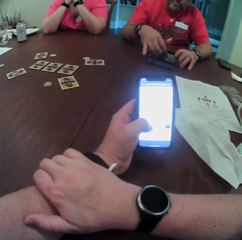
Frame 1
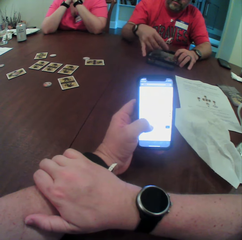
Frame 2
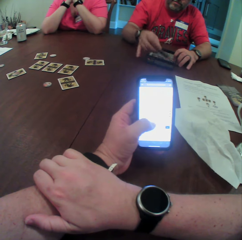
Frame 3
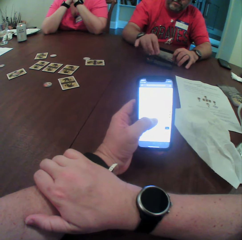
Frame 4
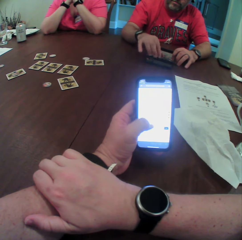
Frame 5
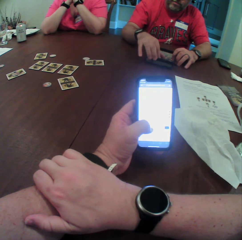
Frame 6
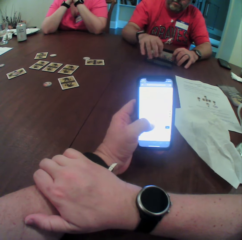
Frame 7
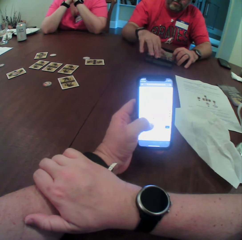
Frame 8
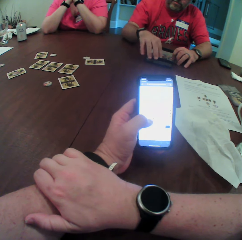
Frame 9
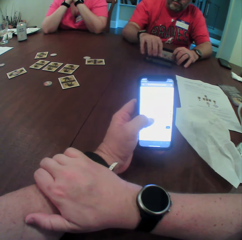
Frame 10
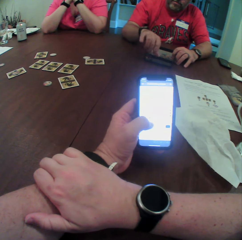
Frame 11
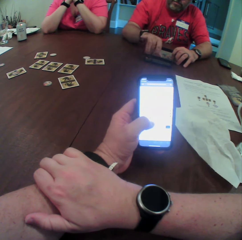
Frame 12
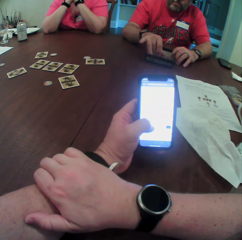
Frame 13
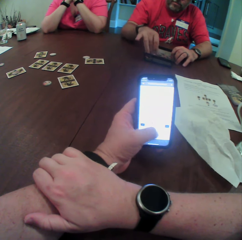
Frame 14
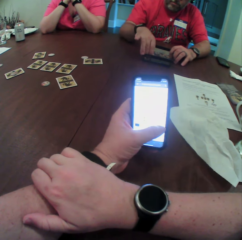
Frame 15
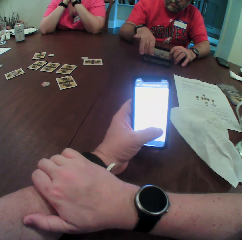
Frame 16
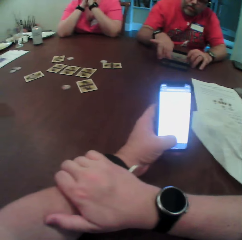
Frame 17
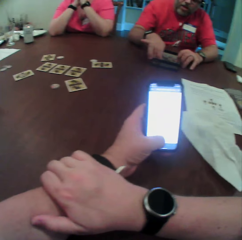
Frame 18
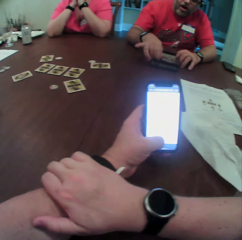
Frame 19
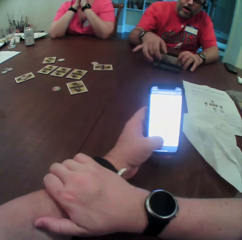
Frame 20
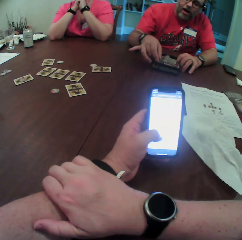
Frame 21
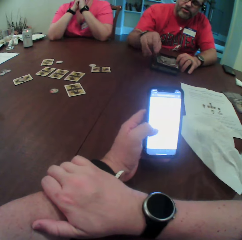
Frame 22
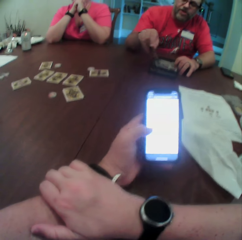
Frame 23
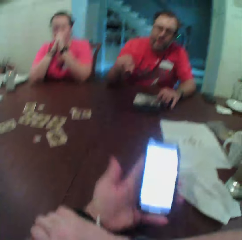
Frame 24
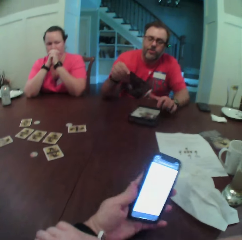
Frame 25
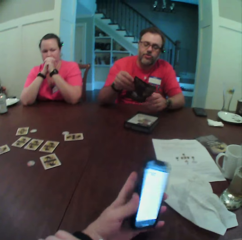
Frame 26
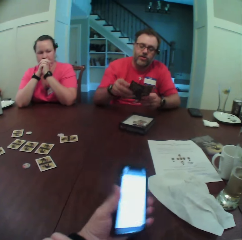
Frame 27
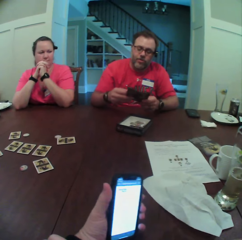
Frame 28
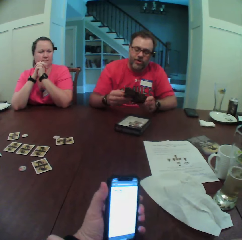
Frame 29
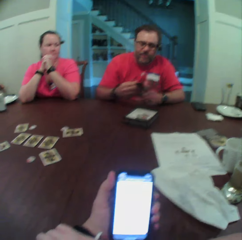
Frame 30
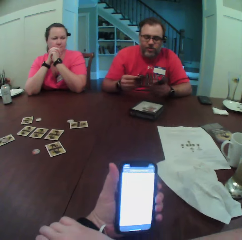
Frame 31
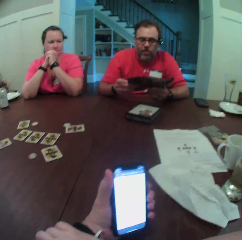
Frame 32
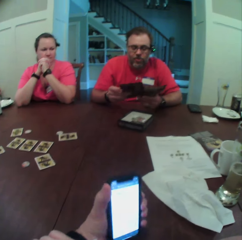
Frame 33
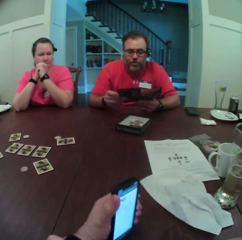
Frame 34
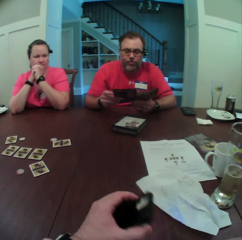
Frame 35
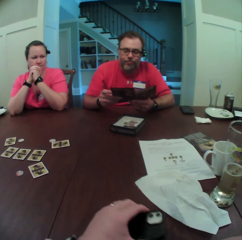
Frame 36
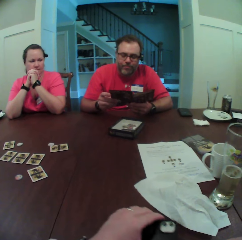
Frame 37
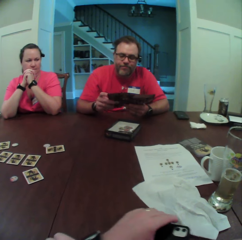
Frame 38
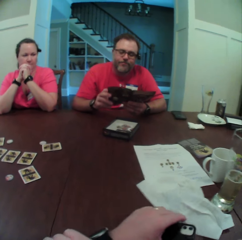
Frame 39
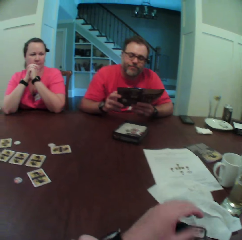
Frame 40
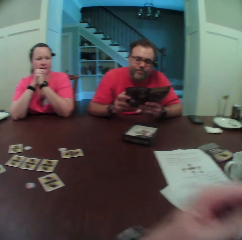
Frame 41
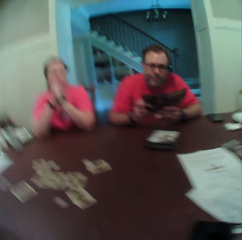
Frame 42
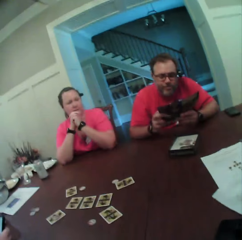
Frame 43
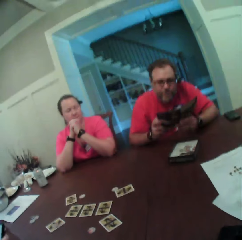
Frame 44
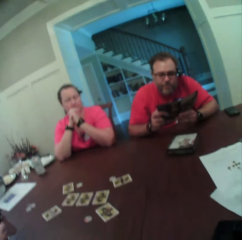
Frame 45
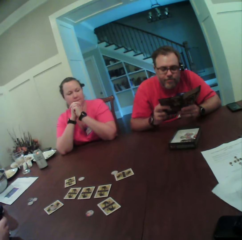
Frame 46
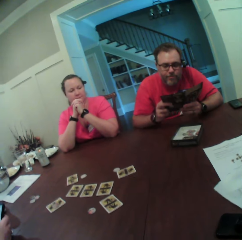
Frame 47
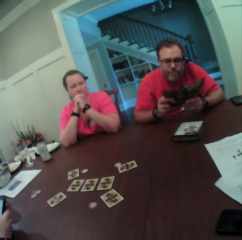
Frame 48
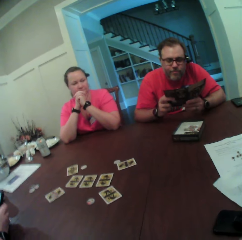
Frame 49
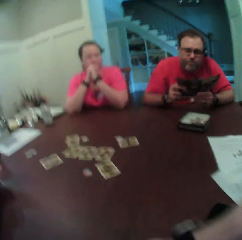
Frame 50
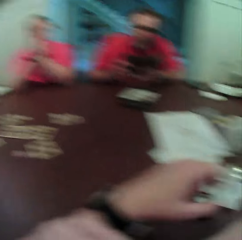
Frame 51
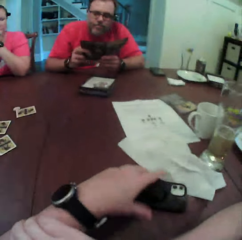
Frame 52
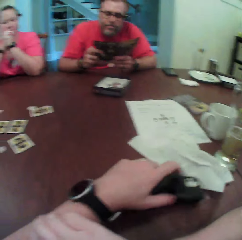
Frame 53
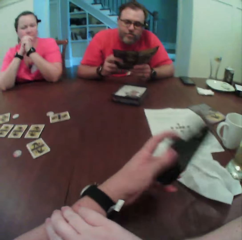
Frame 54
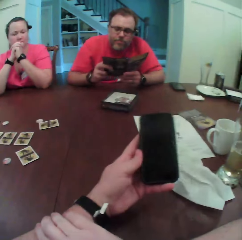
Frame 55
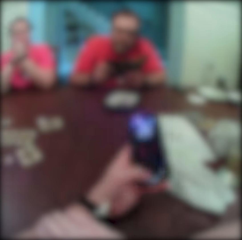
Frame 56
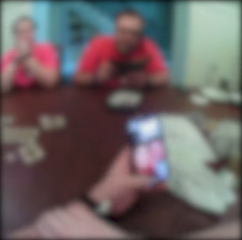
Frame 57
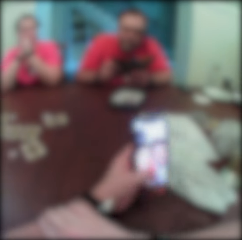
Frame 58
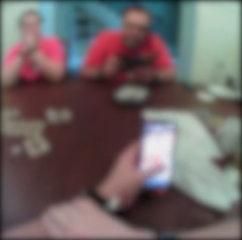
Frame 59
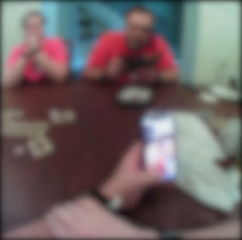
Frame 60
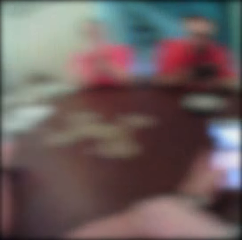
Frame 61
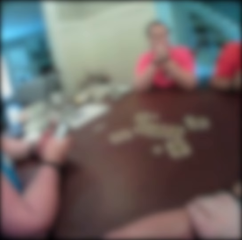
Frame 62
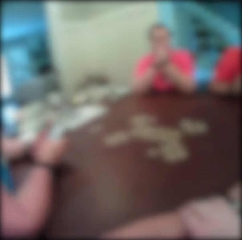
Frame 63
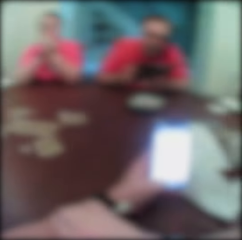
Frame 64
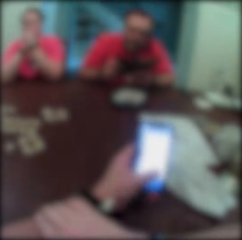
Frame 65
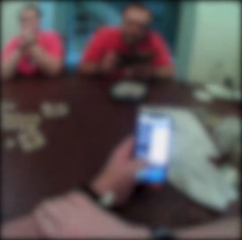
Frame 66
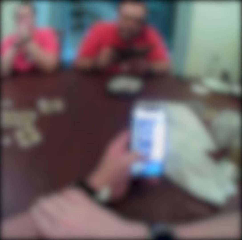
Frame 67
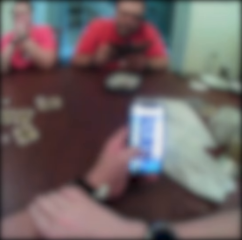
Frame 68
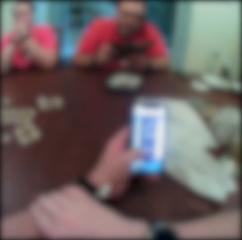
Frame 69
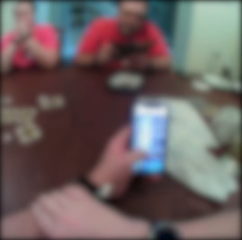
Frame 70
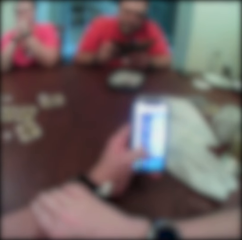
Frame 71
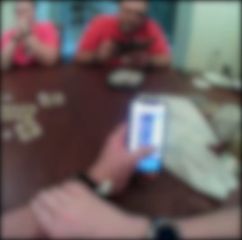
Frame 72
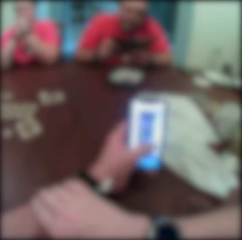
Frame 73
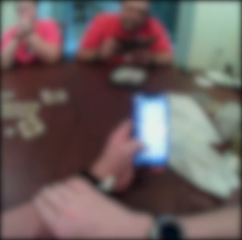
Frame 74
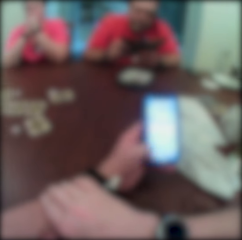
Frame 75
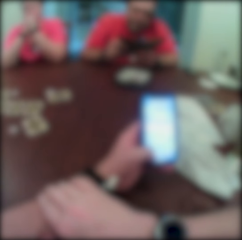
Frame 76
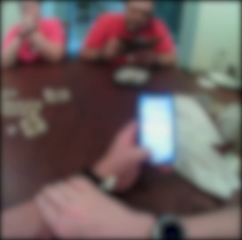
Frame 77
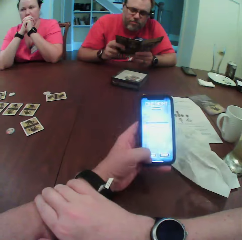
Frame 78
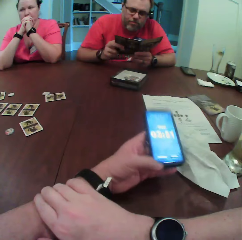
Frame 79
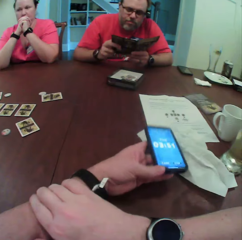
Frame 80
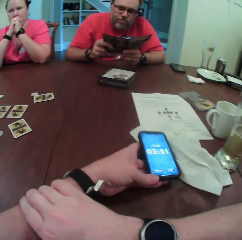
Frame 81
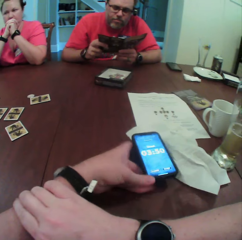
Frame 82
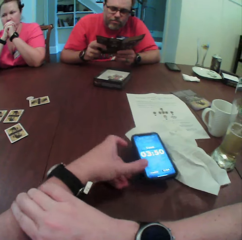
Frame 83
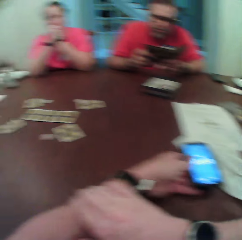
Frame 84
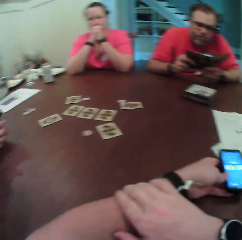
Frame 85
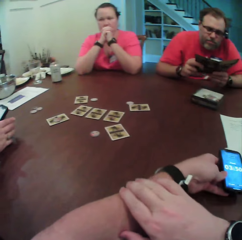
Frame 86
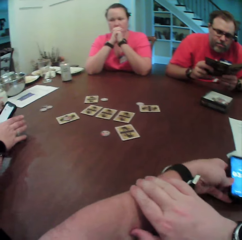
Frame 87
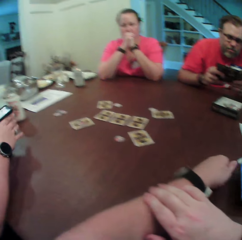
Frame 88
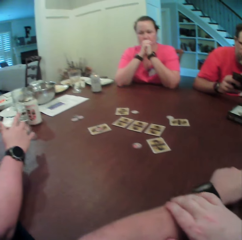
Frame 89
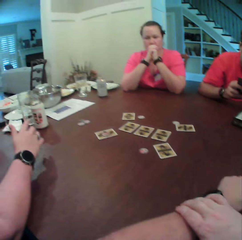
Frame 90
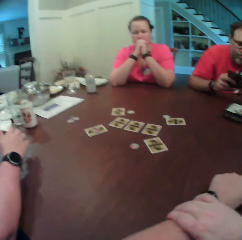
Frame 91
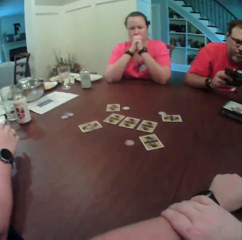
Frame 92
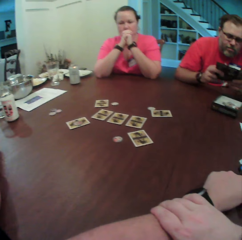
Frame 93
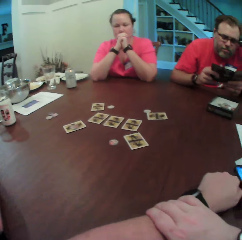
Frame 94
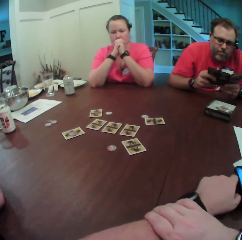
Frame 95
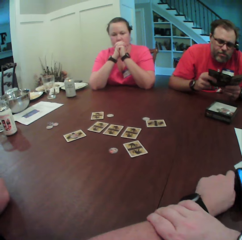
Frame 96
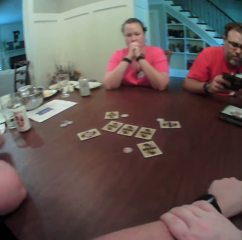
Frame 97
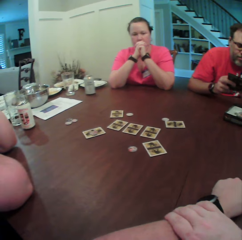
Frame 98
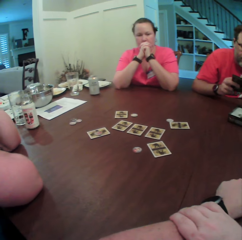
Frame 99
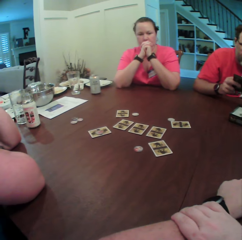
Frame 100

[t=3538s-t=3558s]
A man brings out a game rule pack with his right hand. The man unfolds the sheet of paper with both hands. The camera wearer drops the phone on the table with his left hand. He picks up the phone from the table with his left hand. He operates the phone with his left hand. He places the phone on the table. A woman operates a phone with both hands.

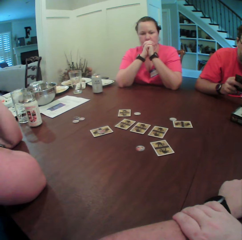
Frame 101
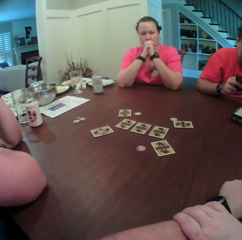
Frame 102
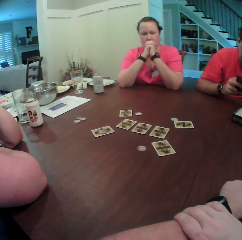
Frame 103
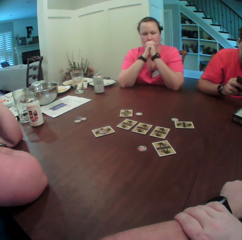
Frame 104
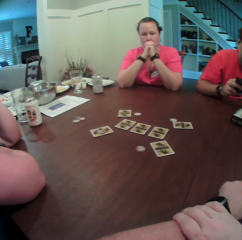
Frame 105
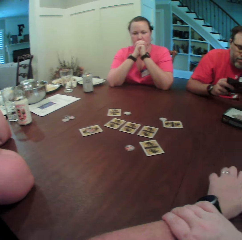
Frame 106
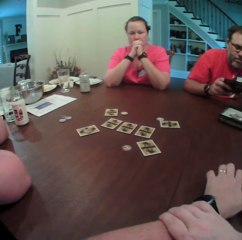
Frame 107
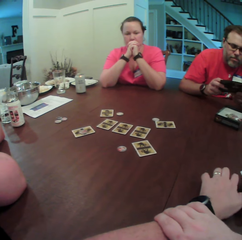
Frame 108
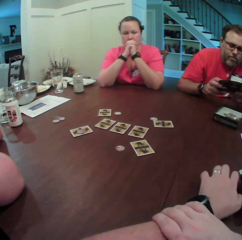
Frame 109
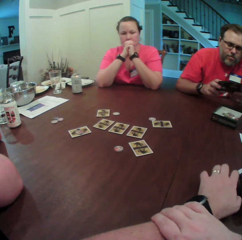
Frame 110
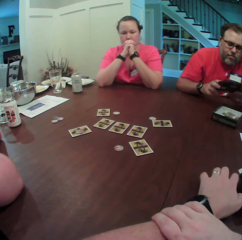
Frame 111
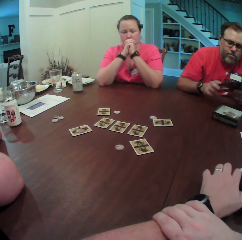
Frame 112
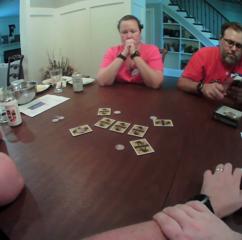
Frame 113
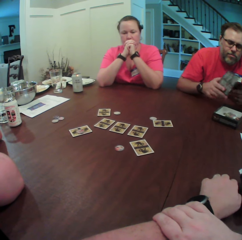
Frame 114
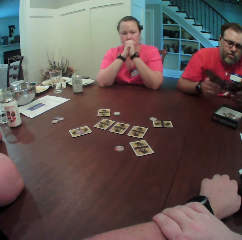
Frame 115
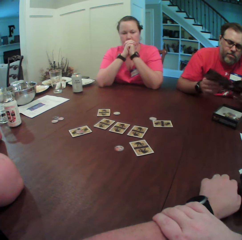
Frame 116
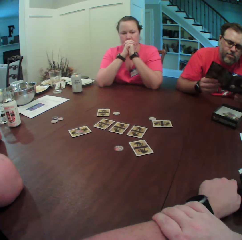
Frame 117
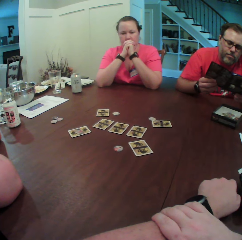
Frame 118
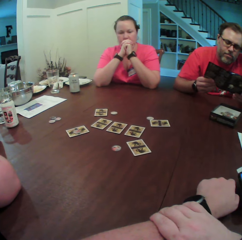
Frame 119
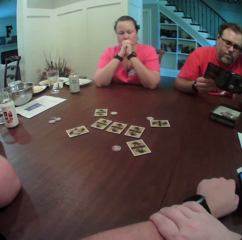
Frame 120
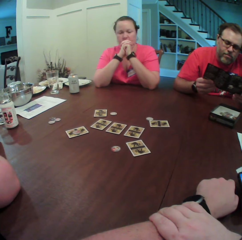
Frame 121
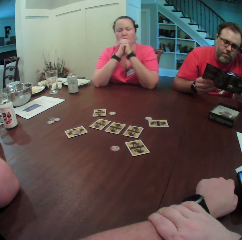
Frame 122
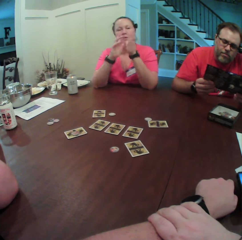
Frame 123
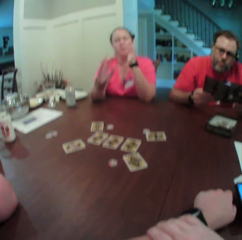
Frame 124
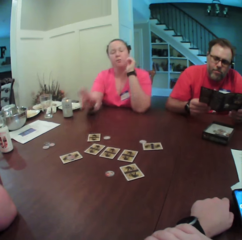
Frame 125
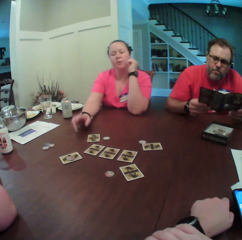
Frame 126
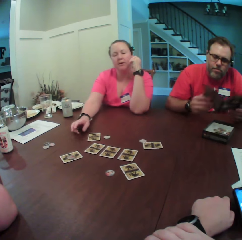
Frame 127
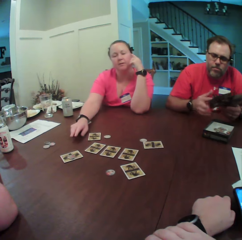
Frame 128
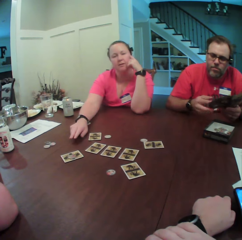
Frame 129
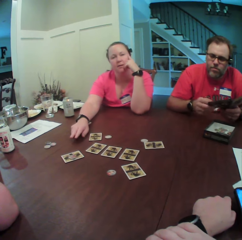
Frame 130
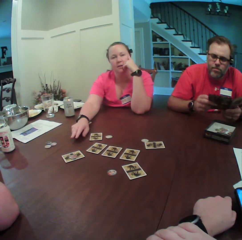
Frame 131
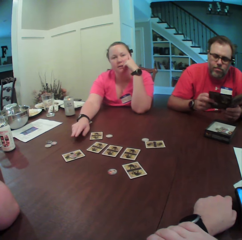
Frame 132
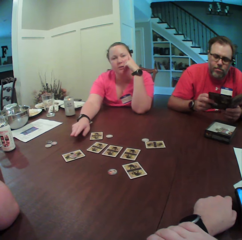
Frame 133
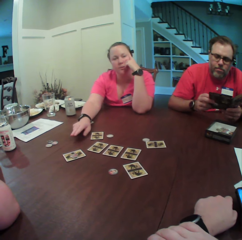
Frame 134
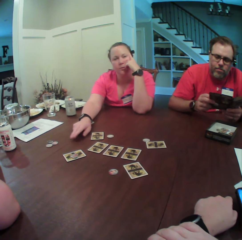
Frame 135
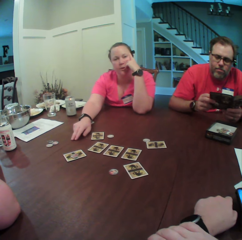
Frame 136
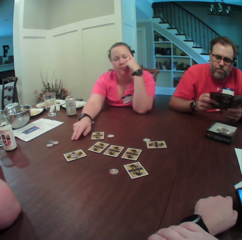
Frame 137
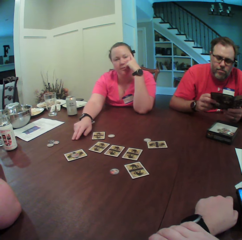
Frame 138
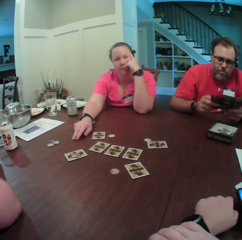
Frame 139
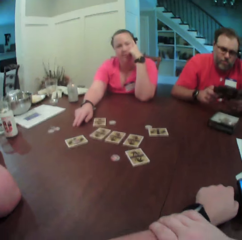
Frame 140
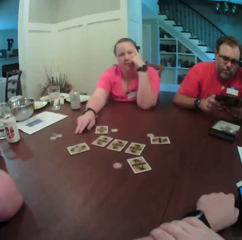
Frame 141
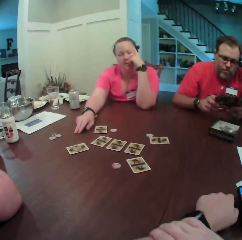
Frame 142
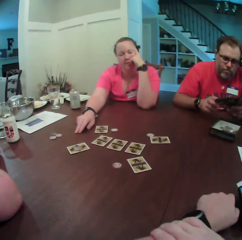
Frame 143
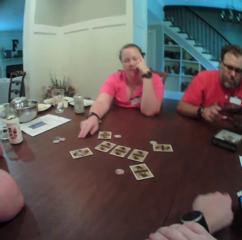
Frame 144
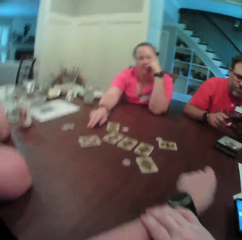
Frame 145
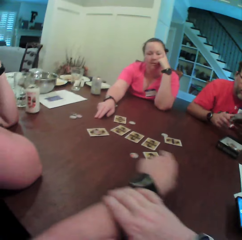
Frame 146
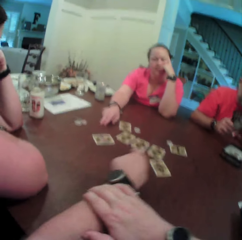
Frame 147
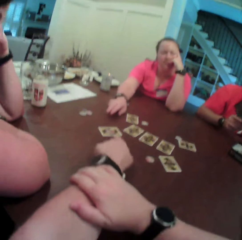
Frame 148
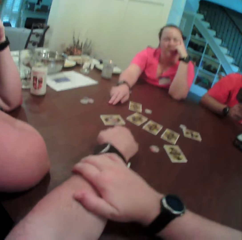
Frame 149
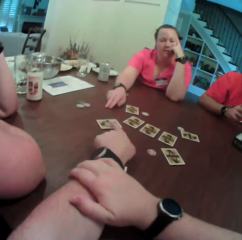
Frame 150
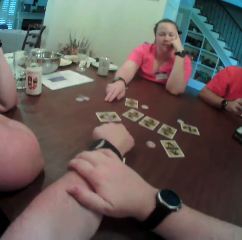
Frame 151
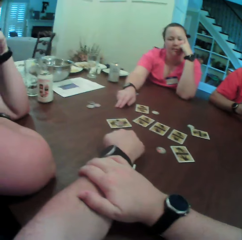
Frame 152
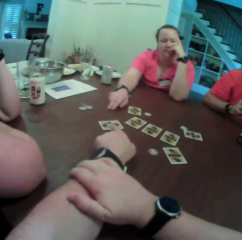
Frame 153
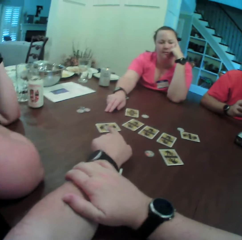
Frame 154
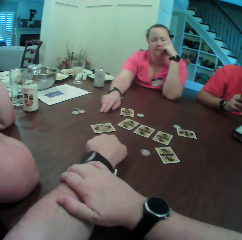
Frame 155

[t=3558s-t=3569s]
The camera wearer hits the table with his left hand. A man unfolds the sheet of paper in his left hand with his right hand. The camera wearer taps the table with fingers. A woman places her right hand on the table. The camera wearer points at the card on the table with his left hand. He taps the table with the index finger.
